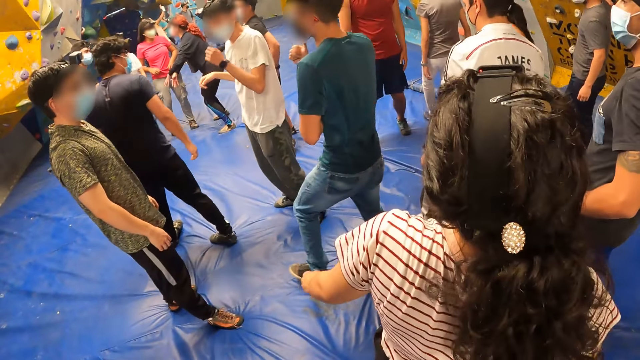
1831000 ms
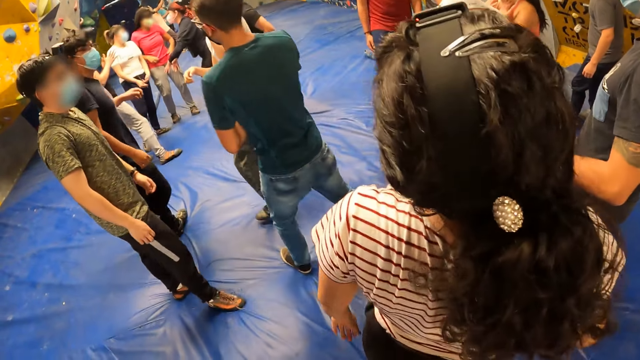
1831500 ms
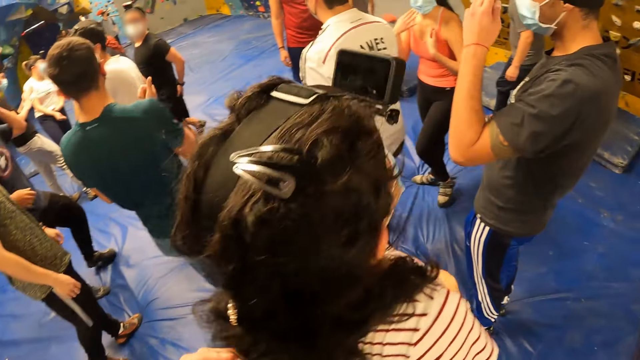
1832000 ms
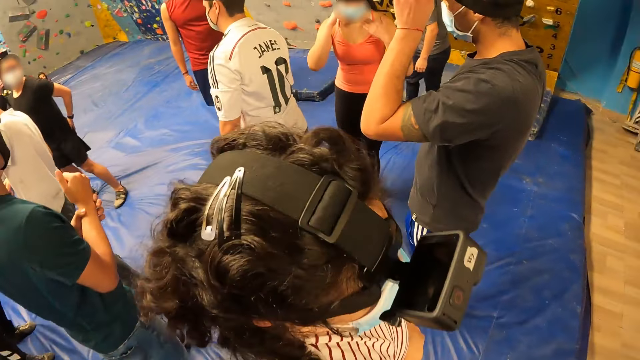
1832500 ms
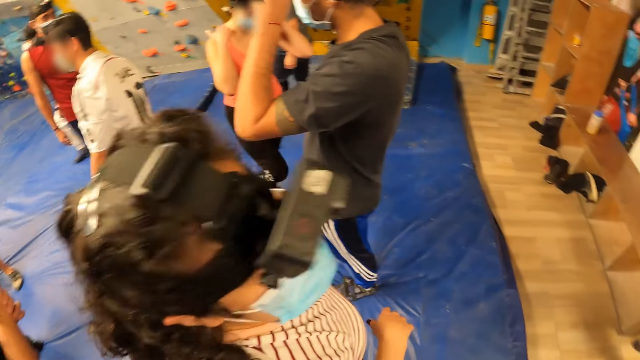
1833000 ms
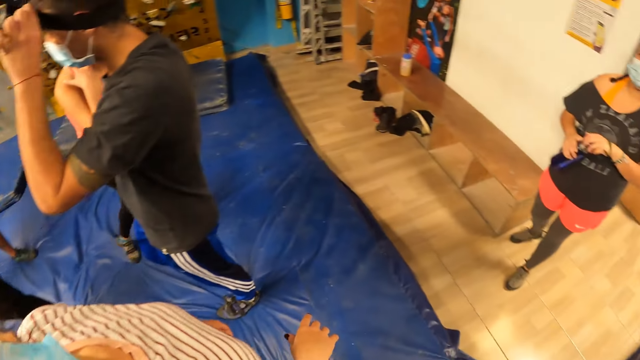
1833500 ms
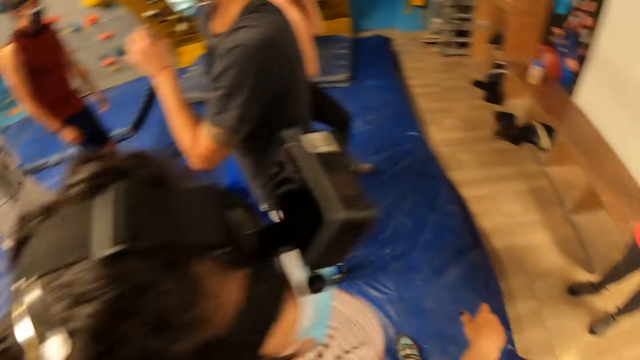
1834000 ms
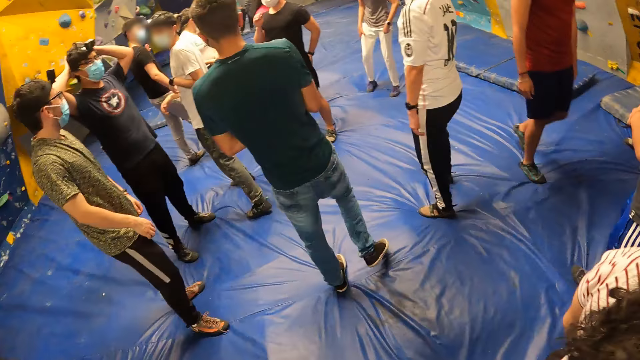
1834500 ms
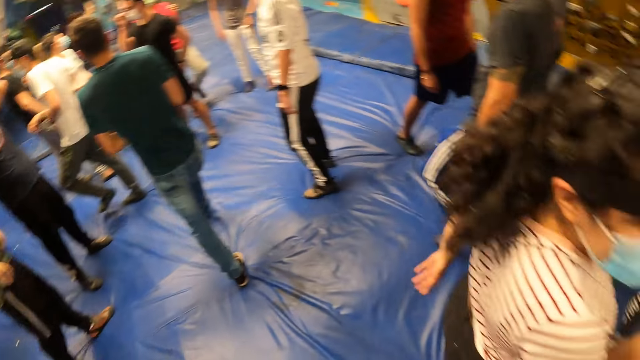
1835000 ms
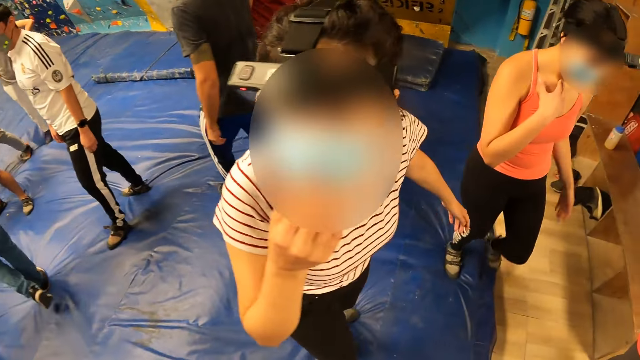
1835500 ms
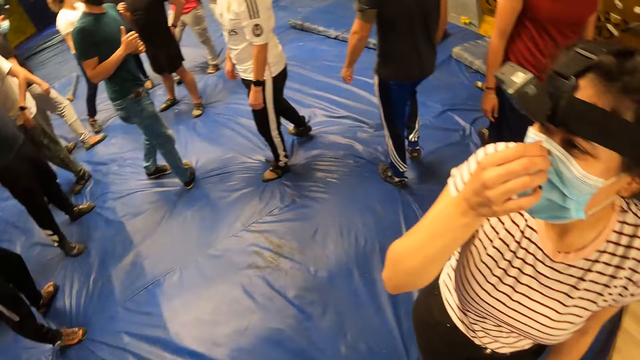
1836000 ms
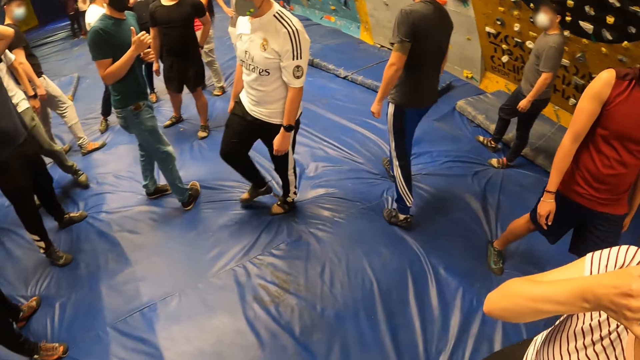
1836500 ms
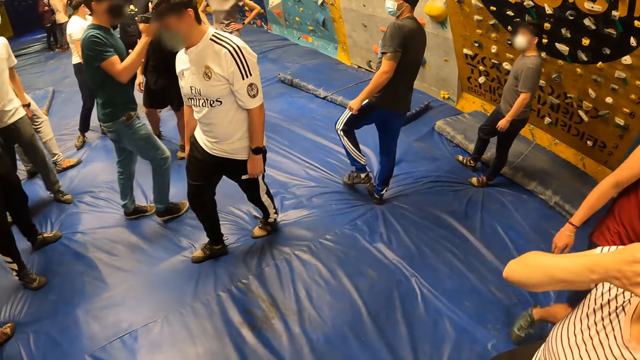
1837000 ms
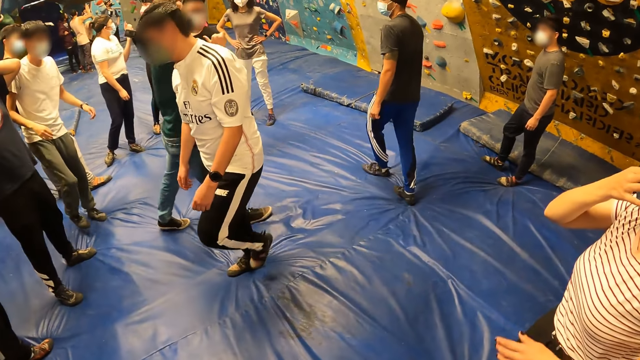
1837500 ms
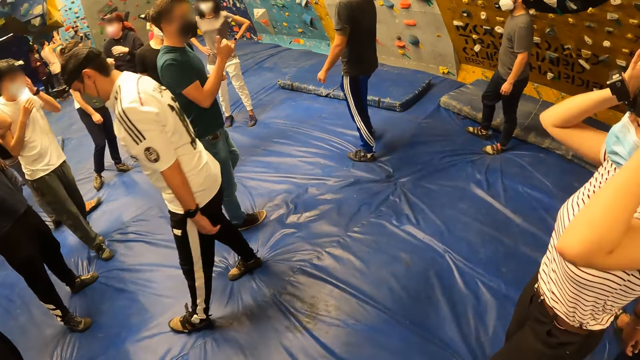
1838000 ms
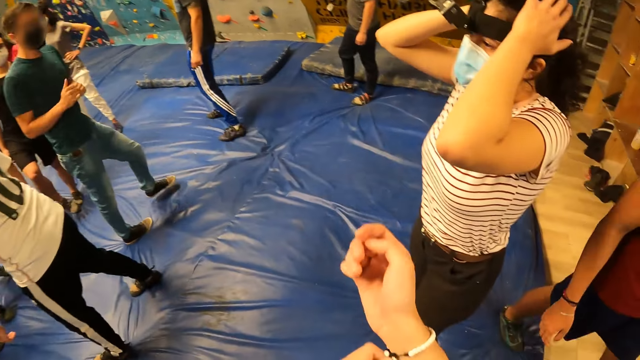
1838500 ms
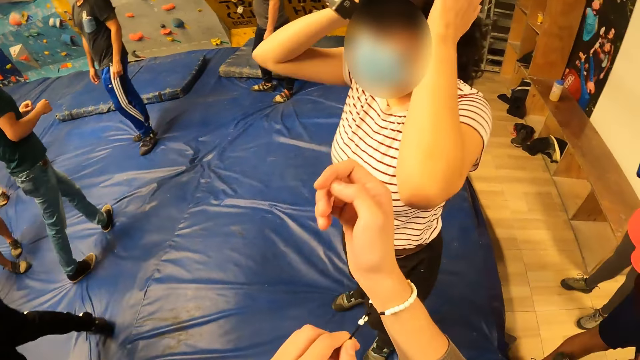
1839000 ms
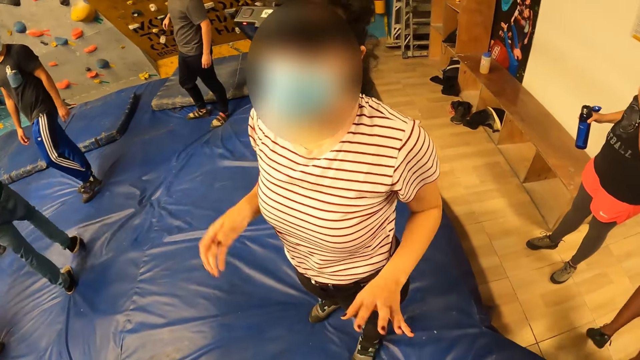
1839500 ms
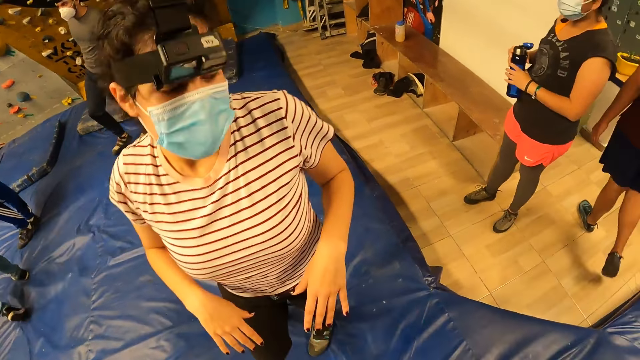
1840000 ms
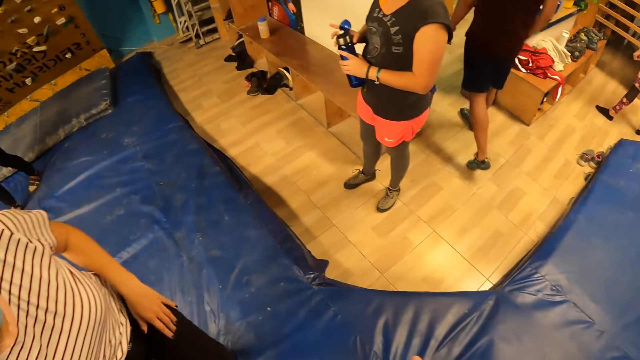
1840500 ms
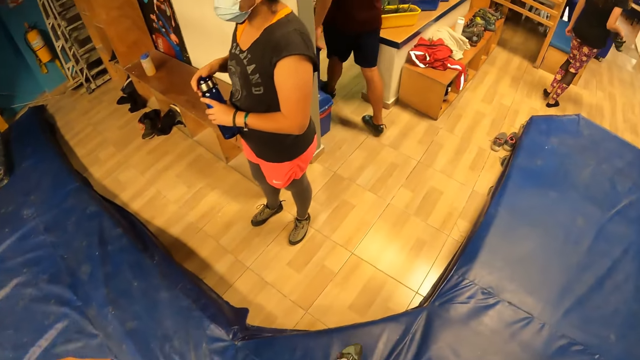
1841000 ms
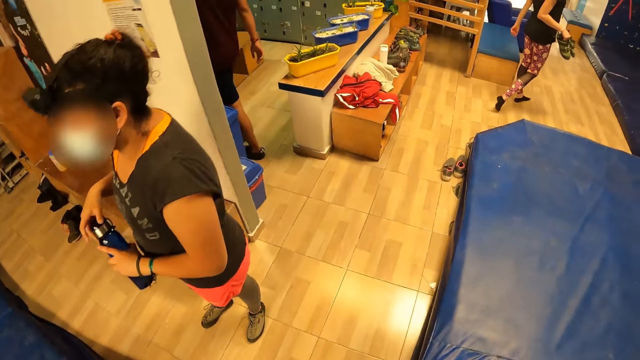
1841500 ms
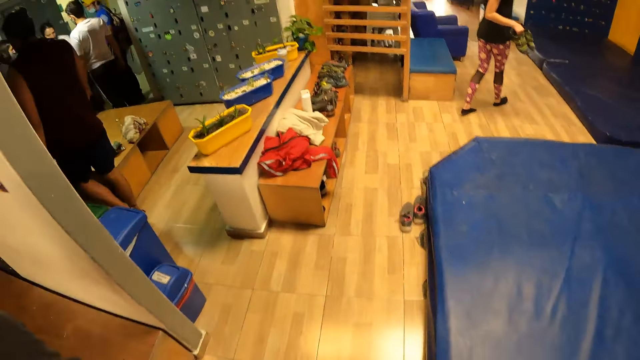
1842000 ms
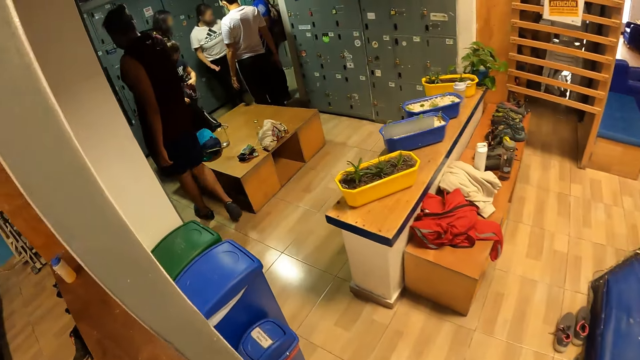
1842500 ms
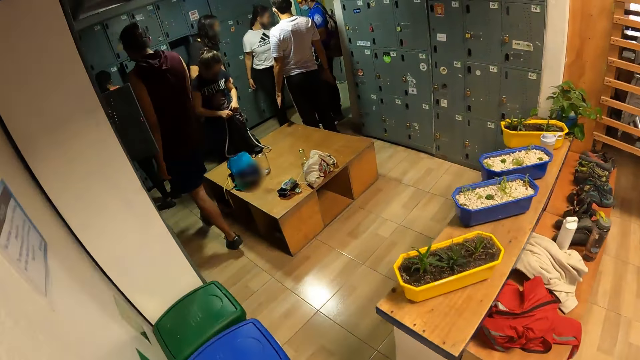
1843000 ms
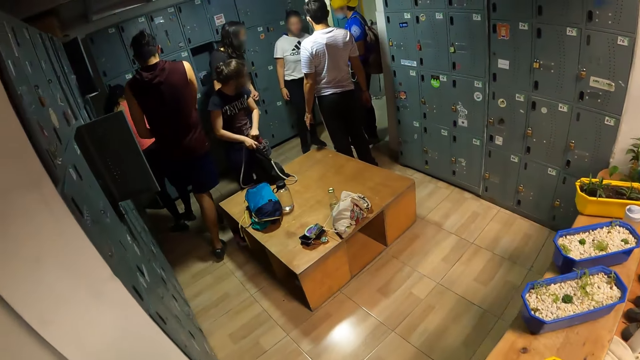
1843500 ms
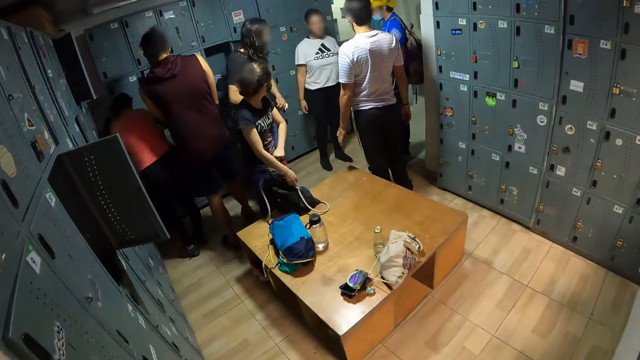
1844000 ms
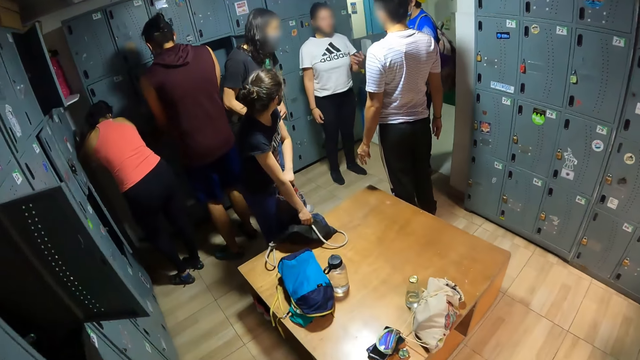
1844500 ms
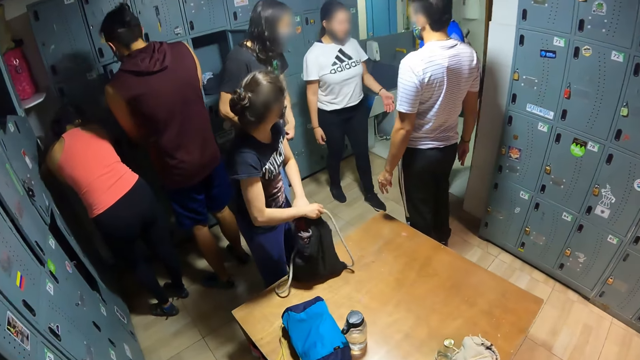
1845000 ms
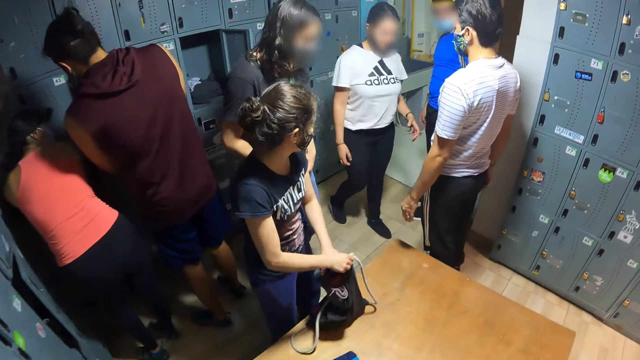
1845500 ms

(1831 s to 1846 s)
A man walks on the bouncing mat. The camera wearer interacts with a woman. They look around the room. The man walks on the bouncing mat. A woman adjusts her camera and pulls her hand off the camera. The camera wearer walks around the room.

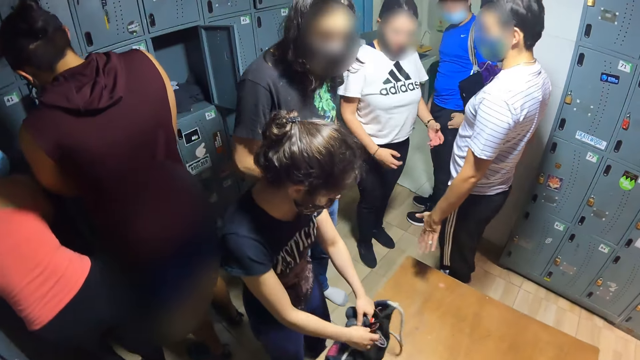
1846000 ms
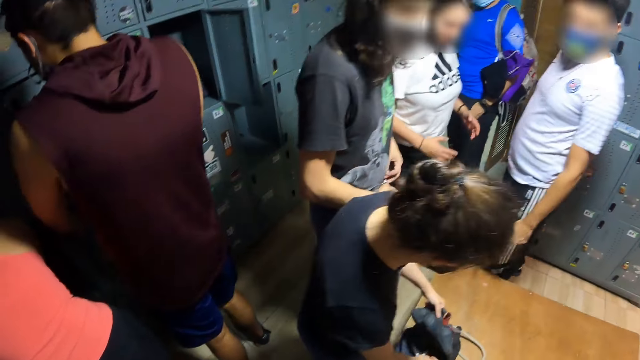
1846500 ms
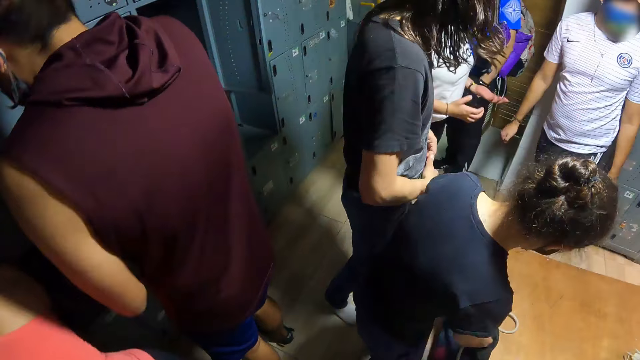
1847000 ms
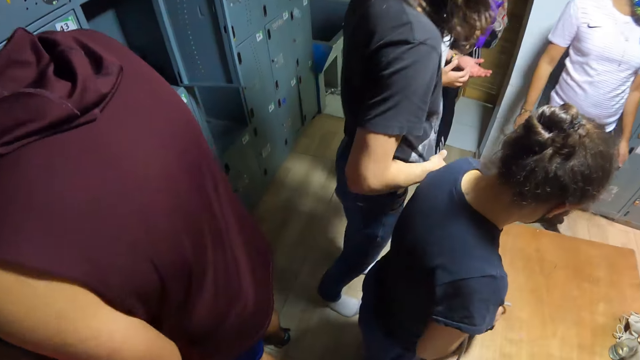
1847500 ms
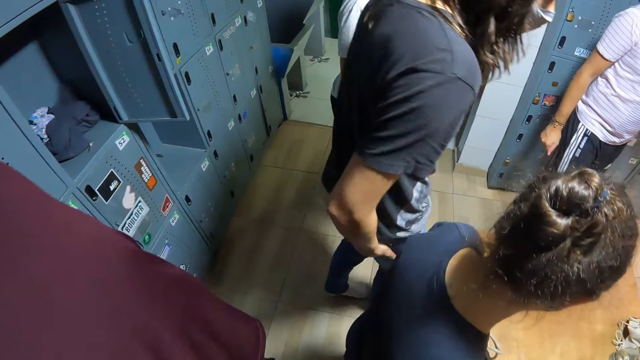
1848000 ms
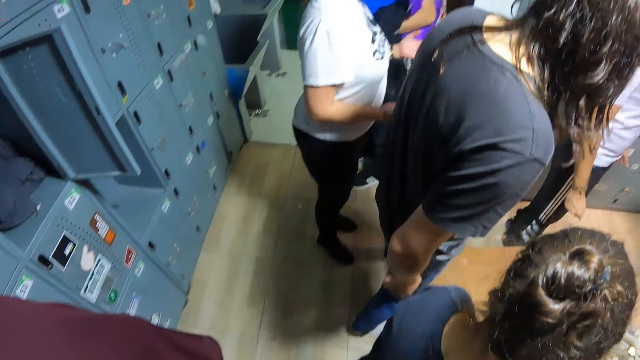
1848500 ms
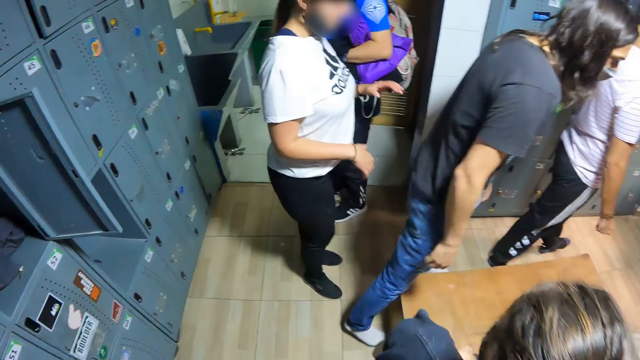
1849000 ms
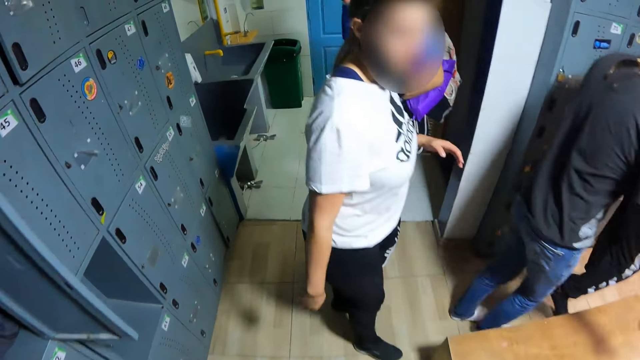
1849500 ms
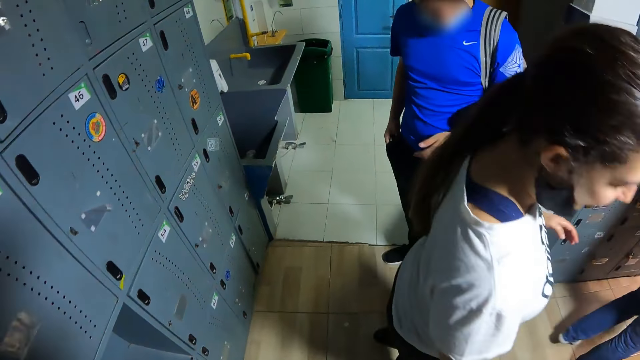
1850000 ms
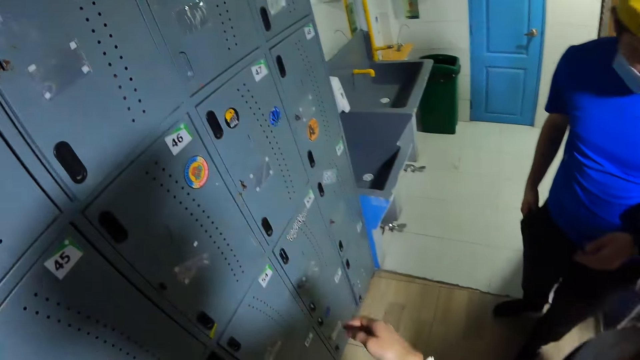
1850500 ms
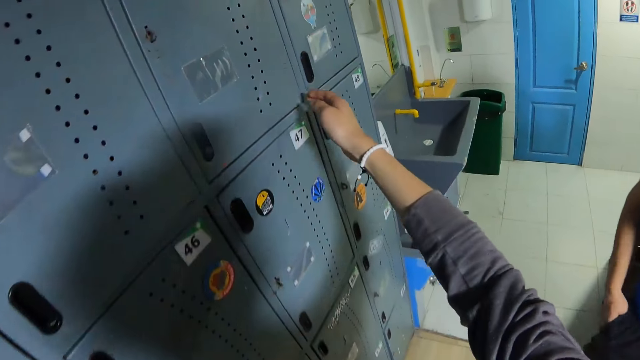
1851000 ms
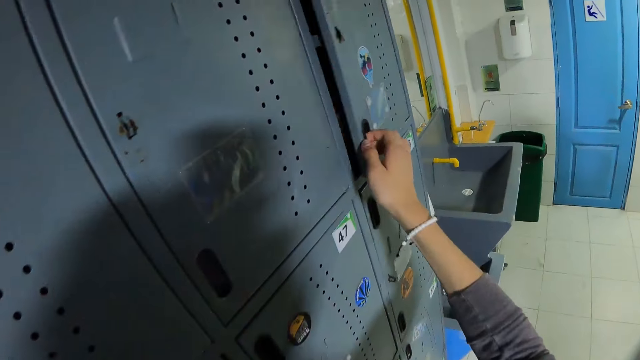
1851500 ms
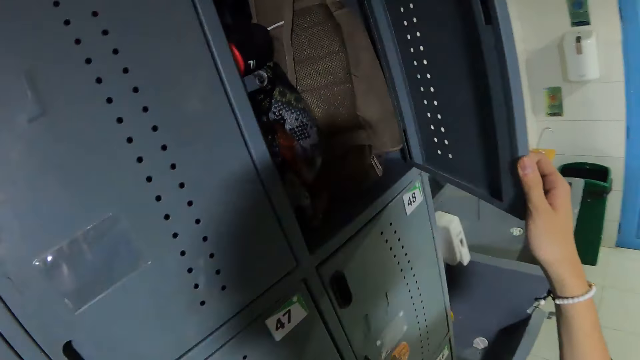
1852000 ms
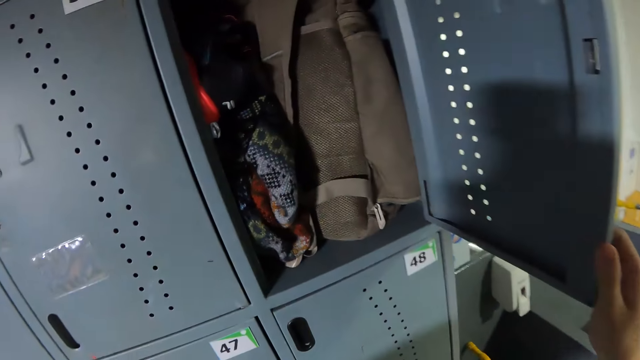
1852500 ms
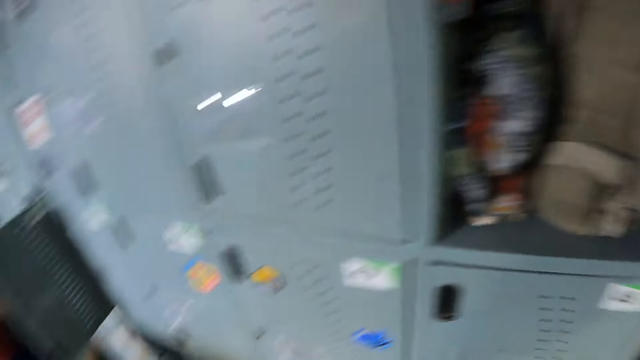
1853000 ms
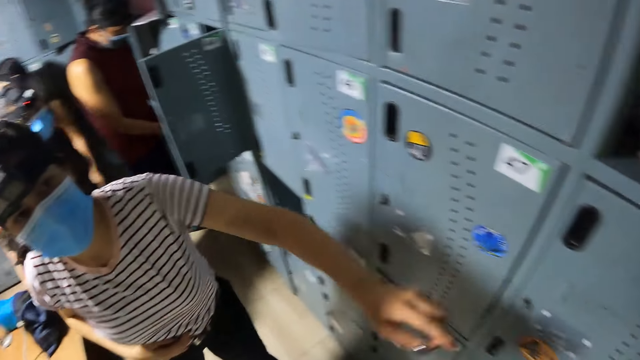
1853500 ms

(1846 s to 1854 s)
The camera wearer holds a locker door. She opens the locker with her right hand.
